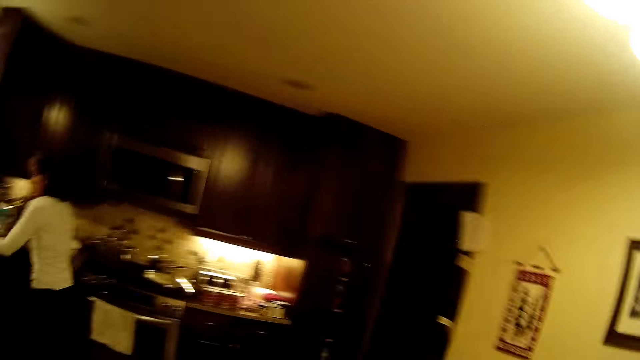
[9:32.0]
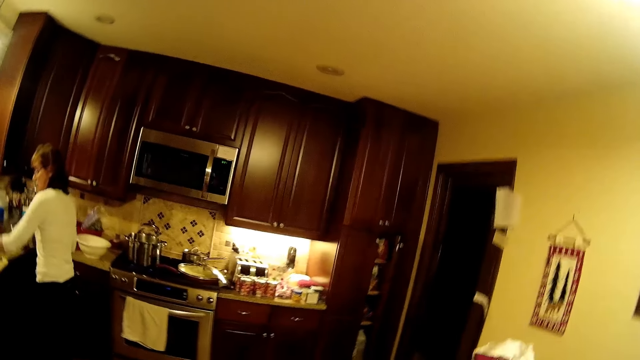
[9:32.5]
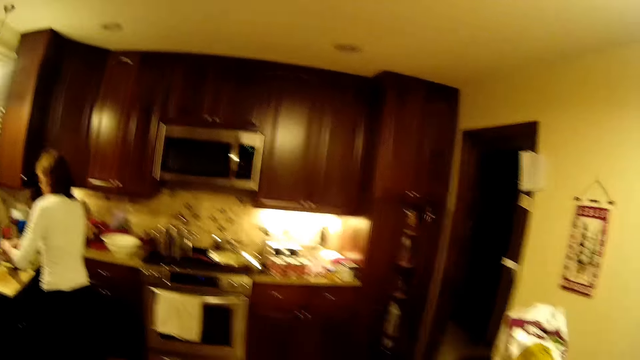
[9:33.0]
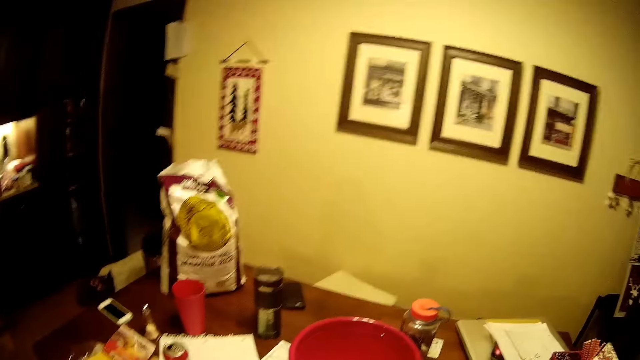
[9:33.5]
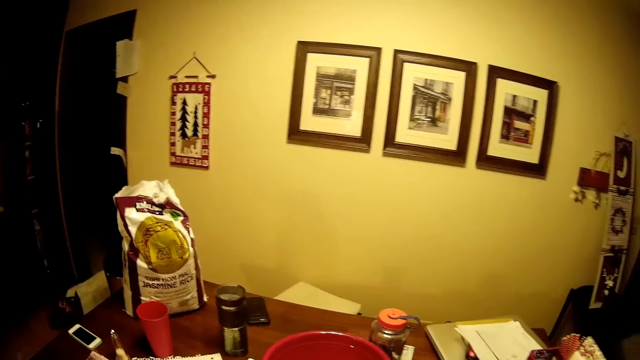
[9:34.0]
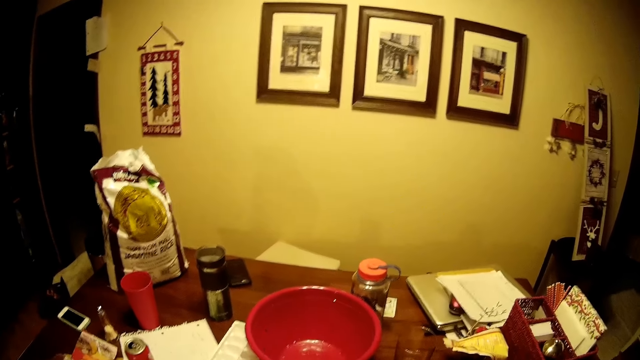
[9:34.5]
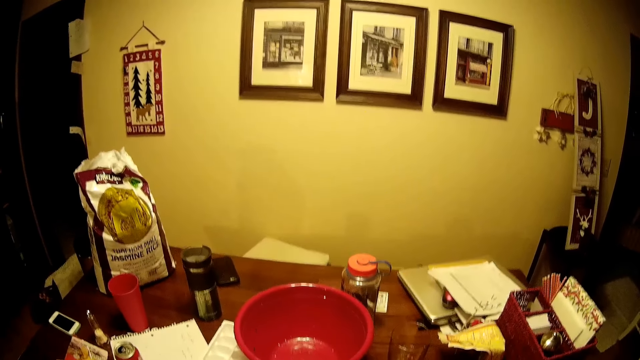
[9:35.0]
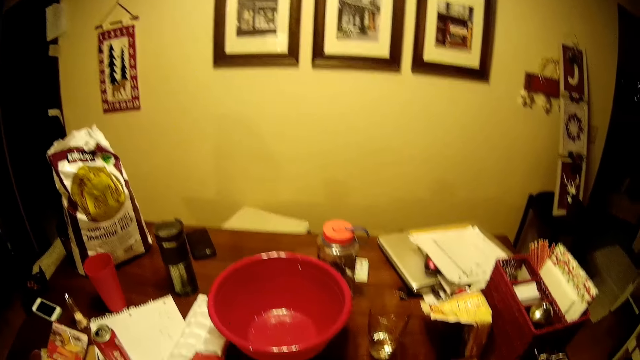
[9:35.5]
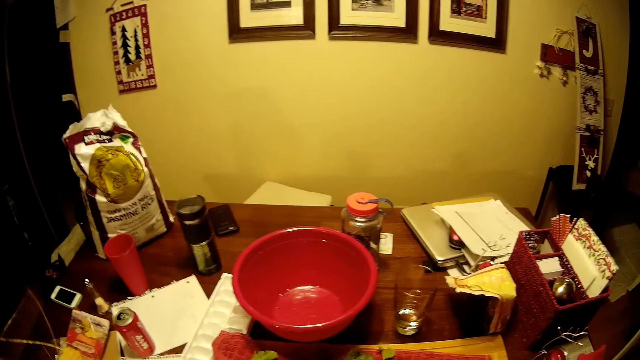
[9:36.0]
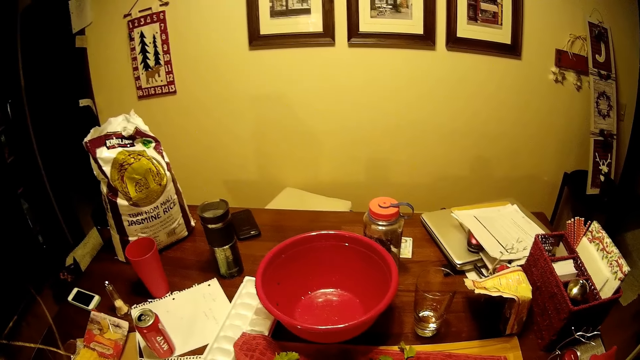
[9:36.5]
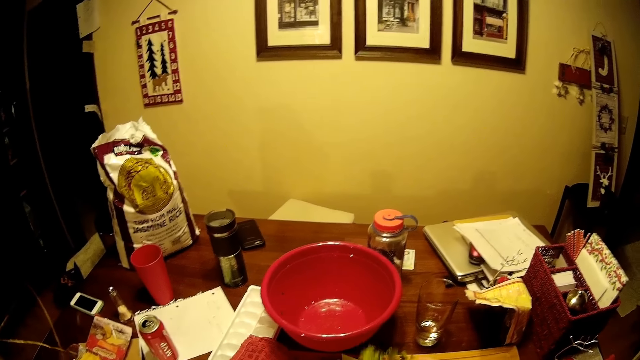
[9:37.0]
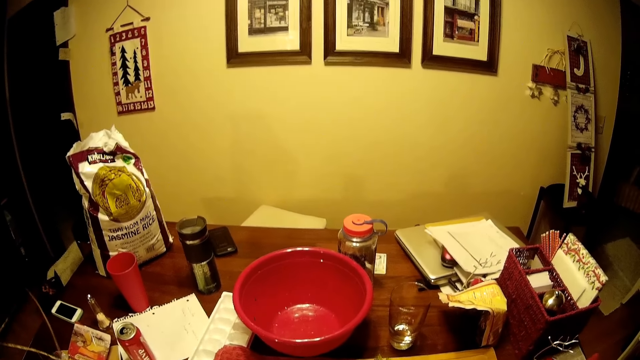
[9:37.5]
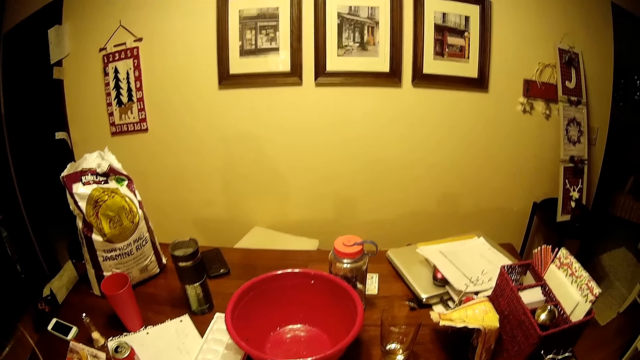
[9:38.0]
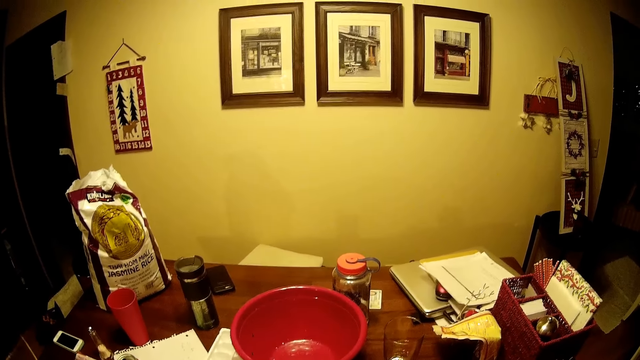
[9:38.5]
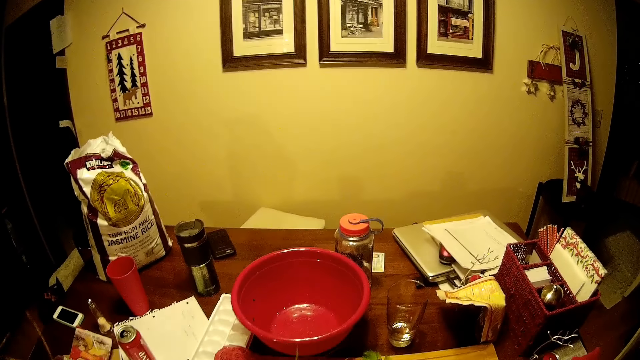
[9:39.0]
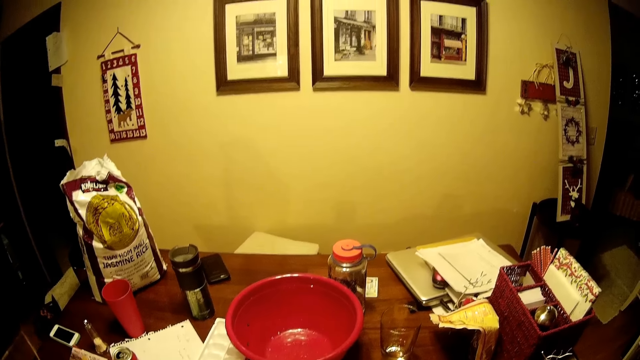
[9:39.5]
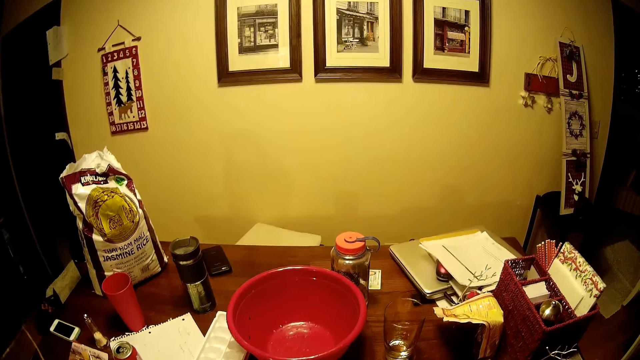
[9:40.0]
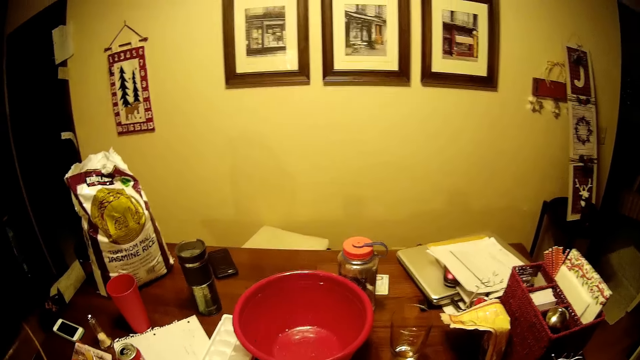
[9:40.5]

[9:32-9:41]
The camera wearer looks around. A person opens the water tap. The camera wearer sorts out the coriander.

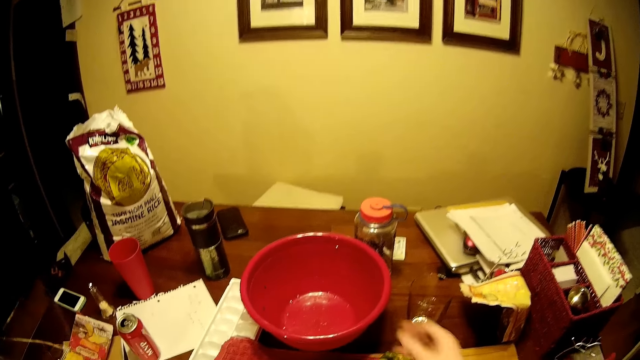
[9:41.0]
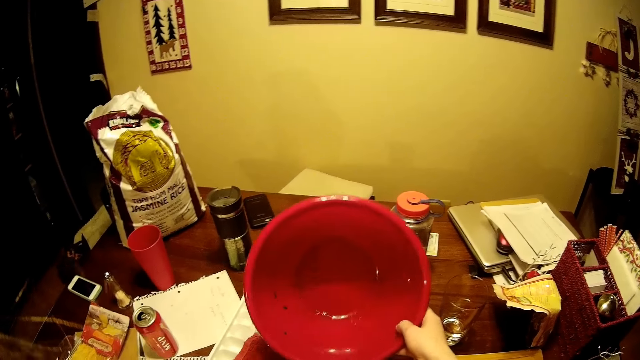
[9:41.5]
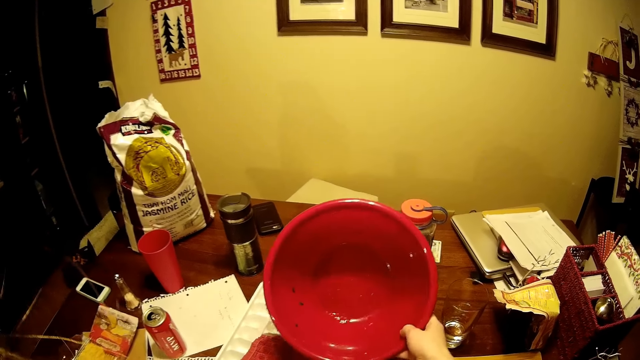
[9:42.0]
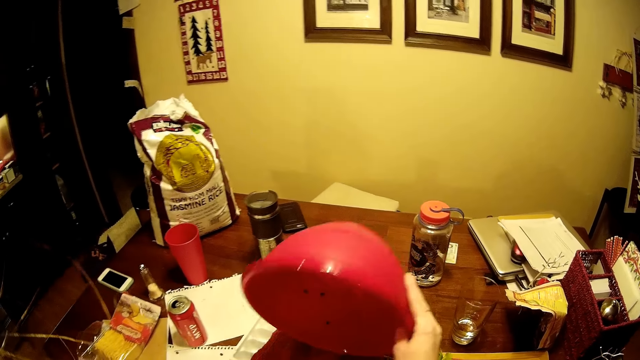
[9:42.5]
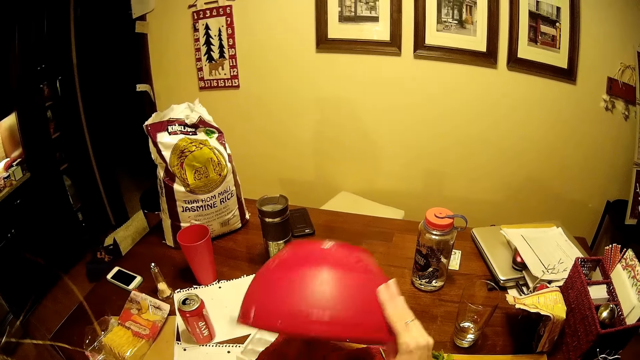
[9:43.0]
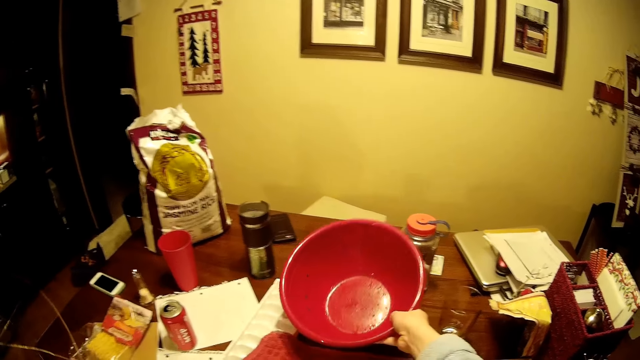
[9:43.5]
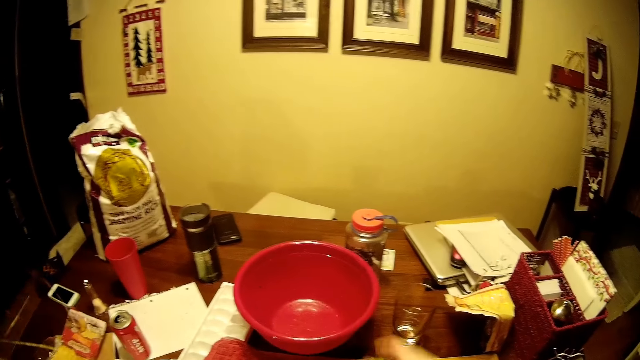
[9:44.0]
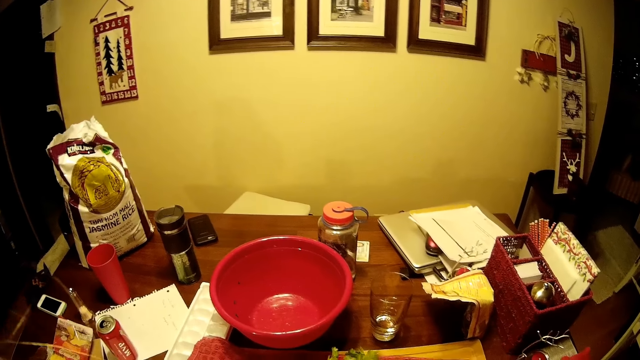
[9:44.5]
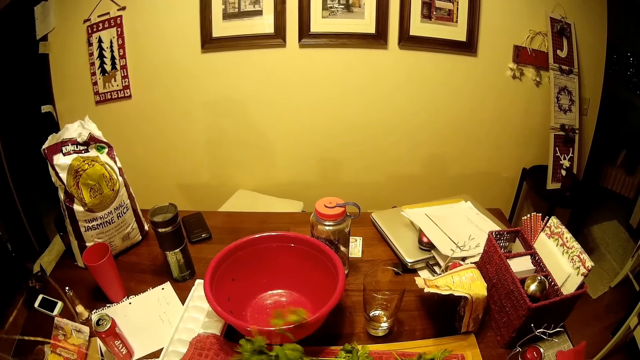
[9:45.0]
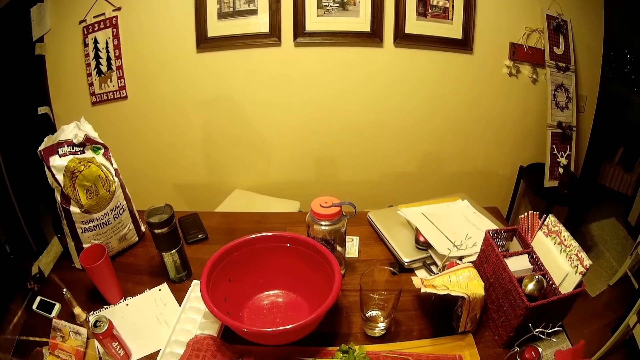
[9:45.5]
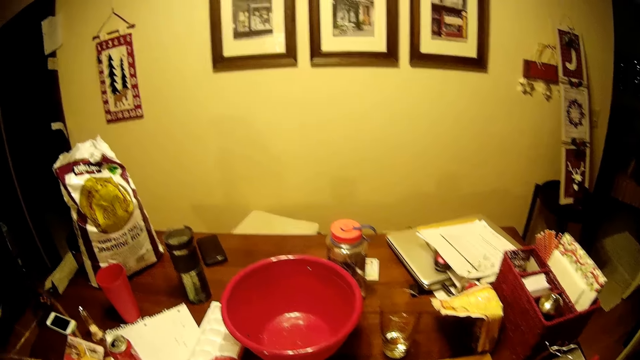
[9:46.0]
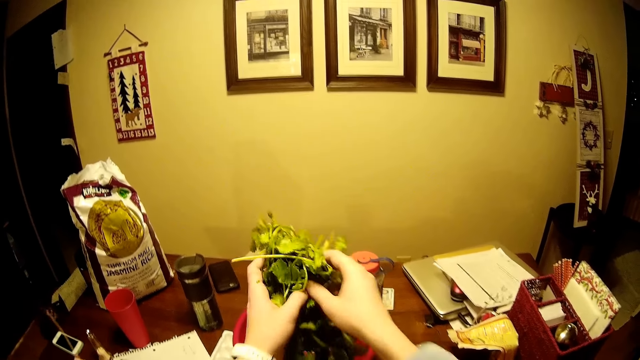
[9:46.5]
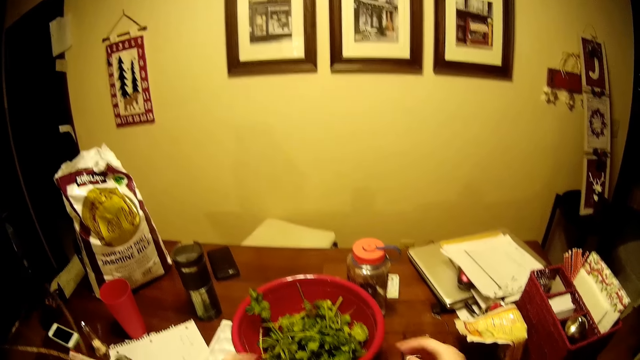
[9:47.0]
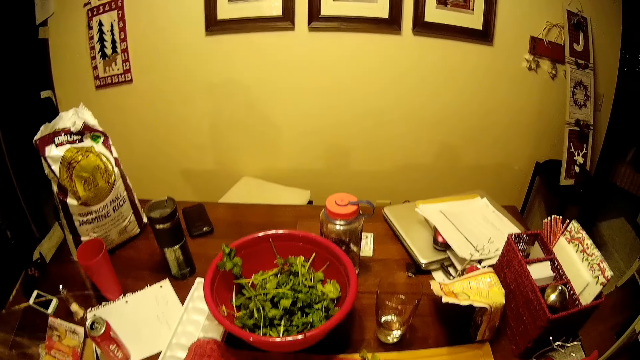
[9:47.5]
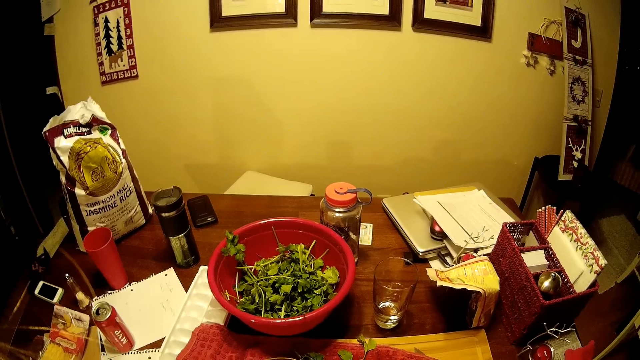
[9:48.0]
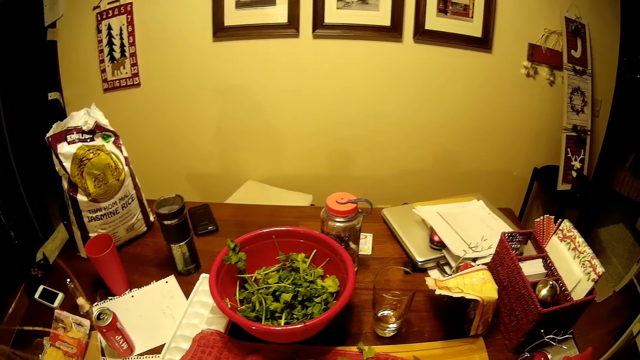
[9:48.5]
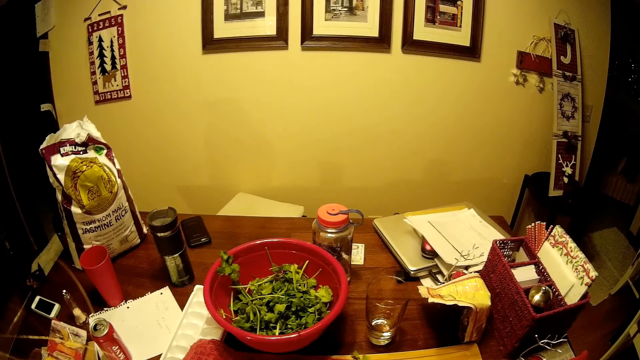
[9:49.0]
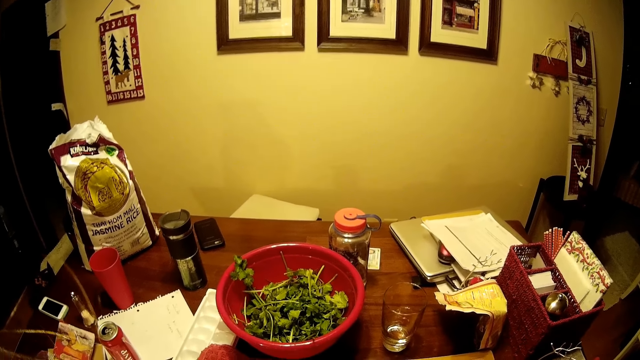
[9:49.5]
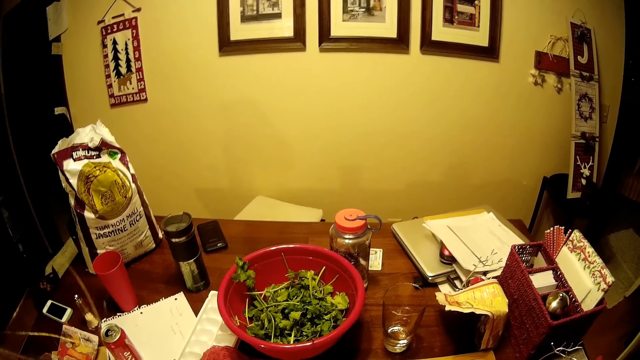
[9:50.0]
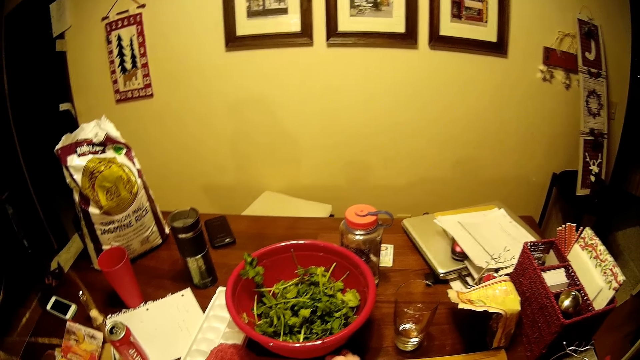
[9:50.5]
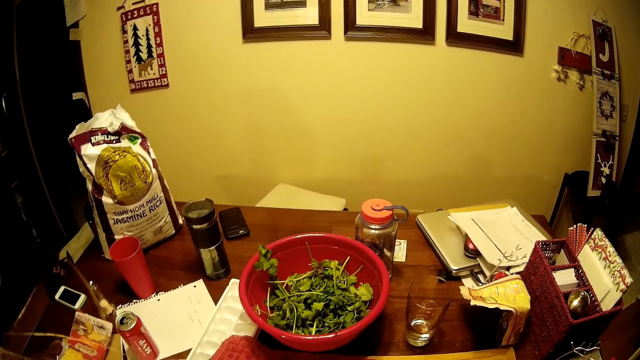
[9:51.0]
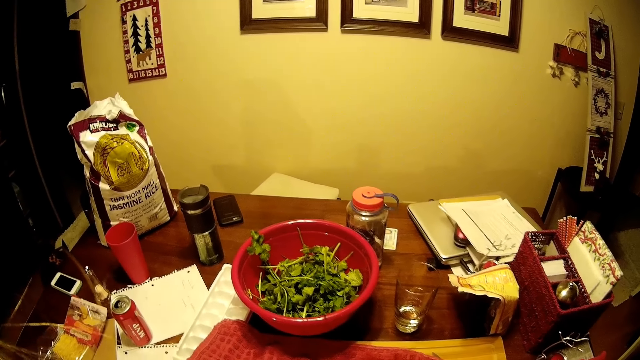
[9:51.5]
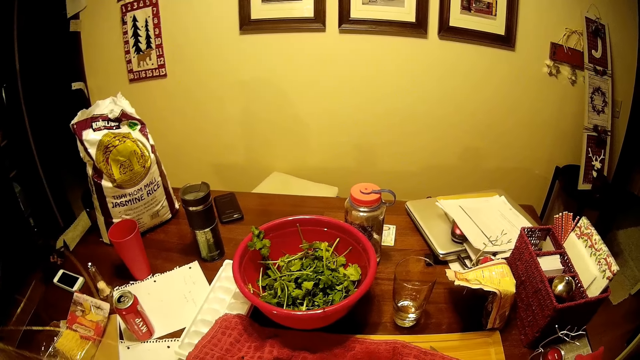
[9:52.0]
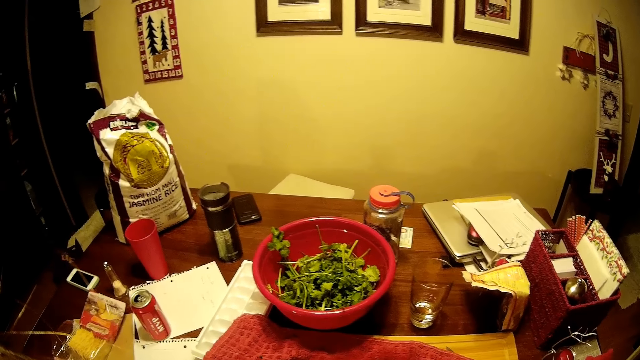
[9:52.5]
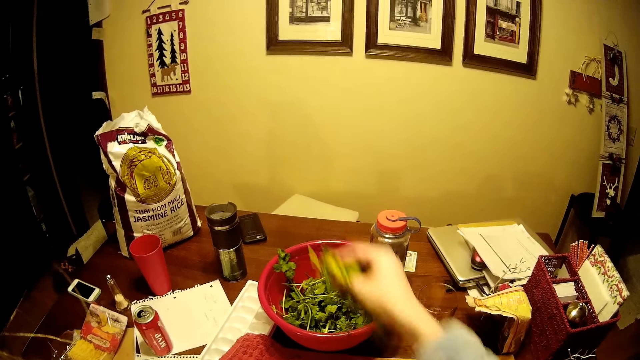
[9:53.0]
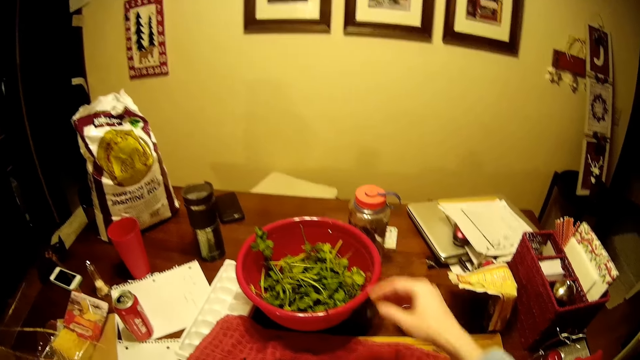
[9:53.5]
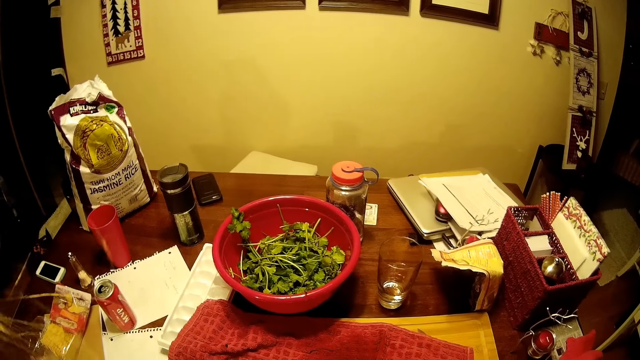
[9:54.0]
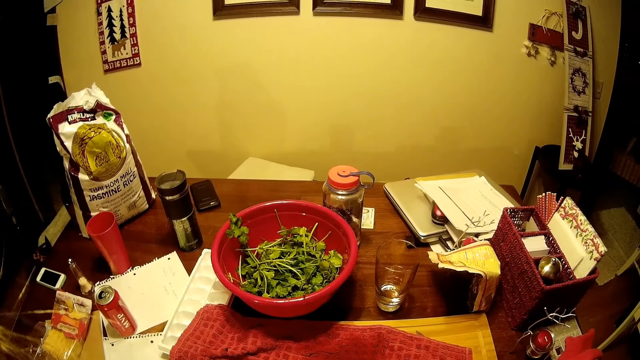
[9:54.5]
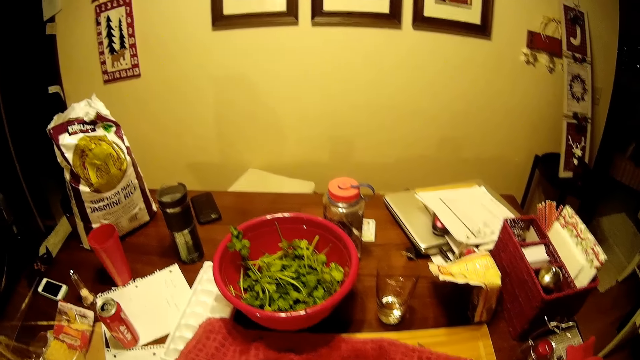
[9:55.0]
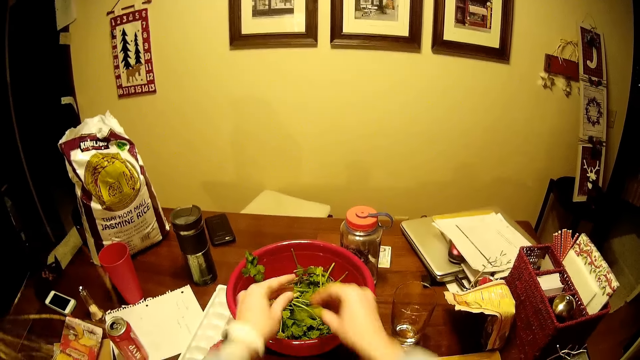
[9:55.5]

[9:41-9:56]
The camera wearer picks up the basin. They hold the basin. They put the basin on the table. They sort out the coriander. They put the coriander or vegetables in the basin. They pick up the vegetables from the chopping board. They sort out the coriander. They put the coriander in the basin. They pick up the vegetables from the chopping board.
